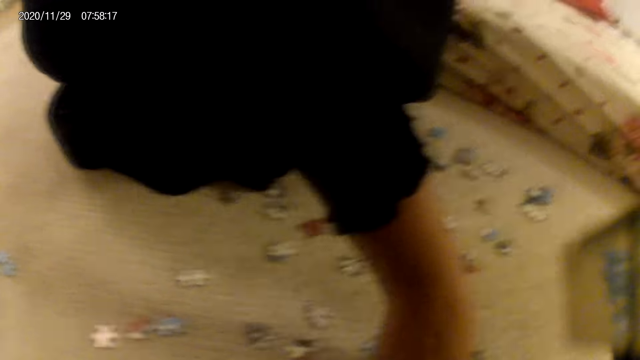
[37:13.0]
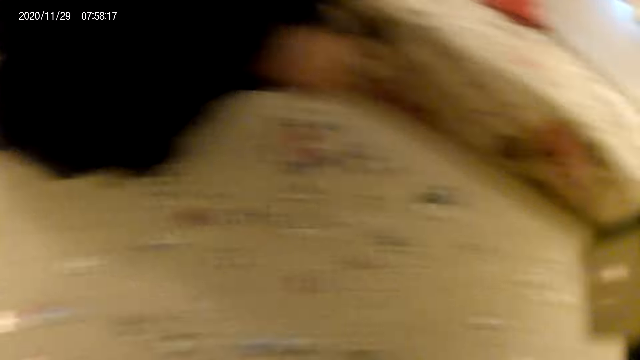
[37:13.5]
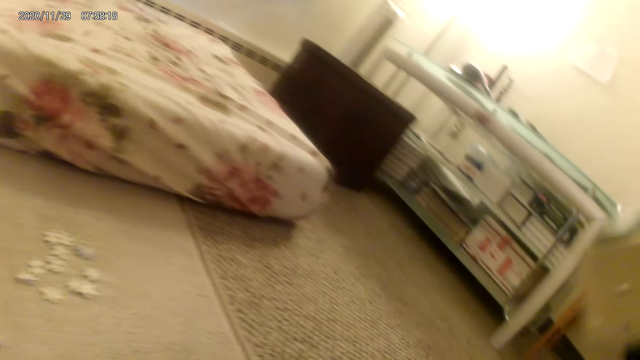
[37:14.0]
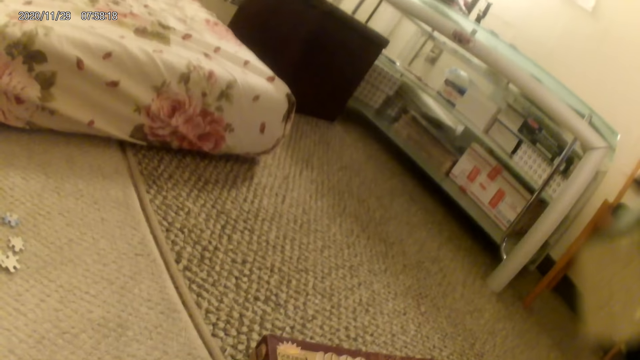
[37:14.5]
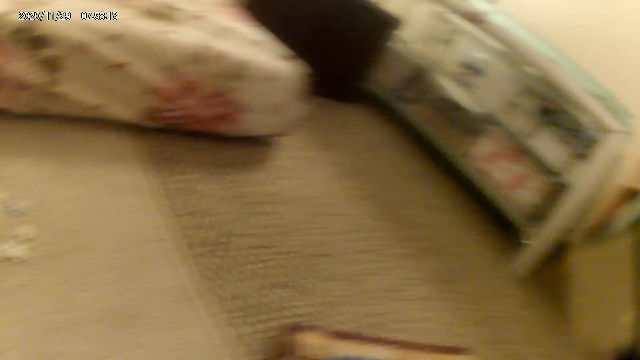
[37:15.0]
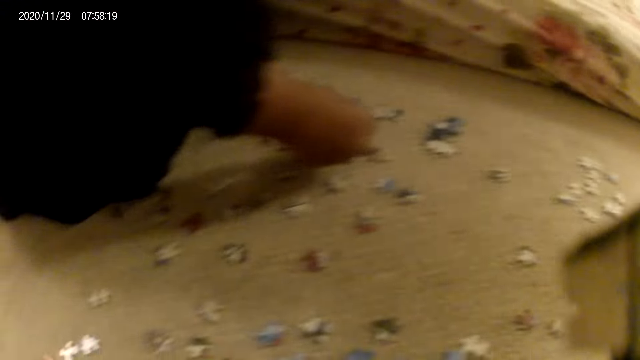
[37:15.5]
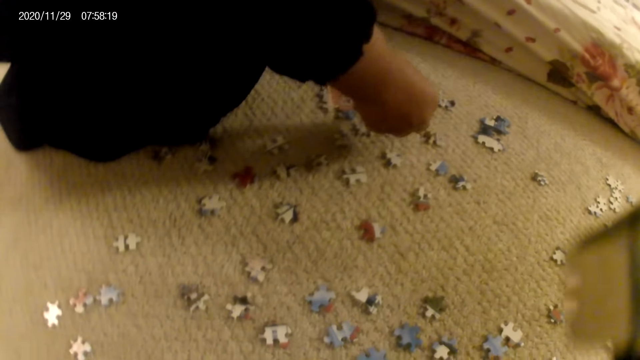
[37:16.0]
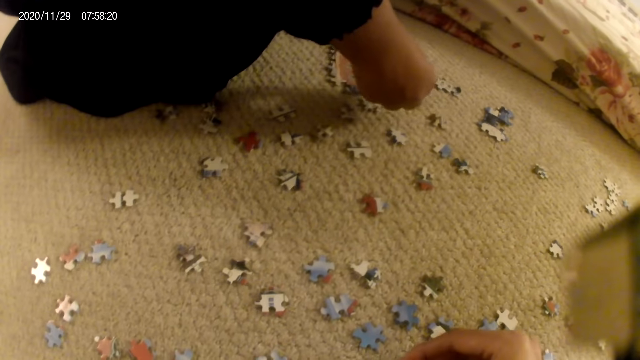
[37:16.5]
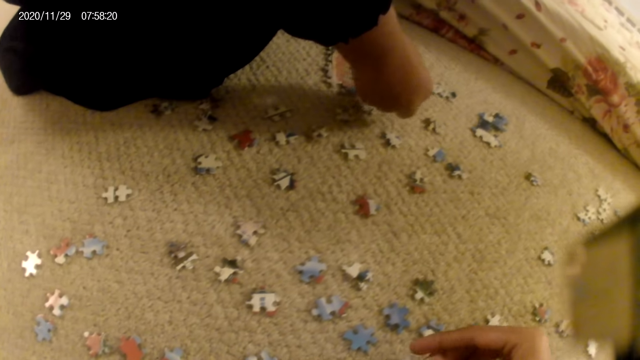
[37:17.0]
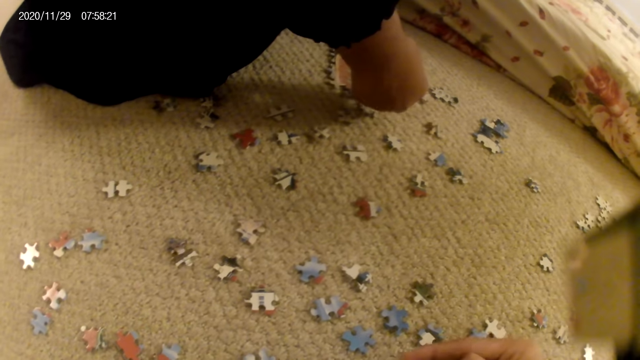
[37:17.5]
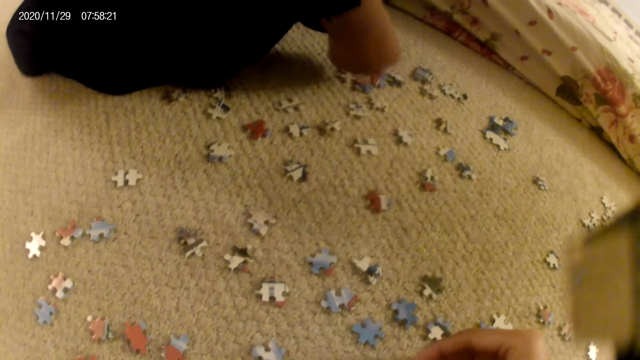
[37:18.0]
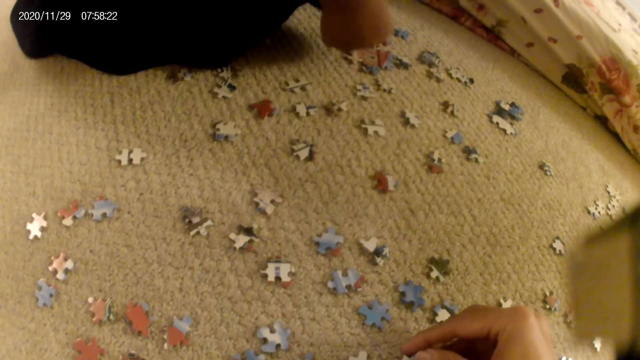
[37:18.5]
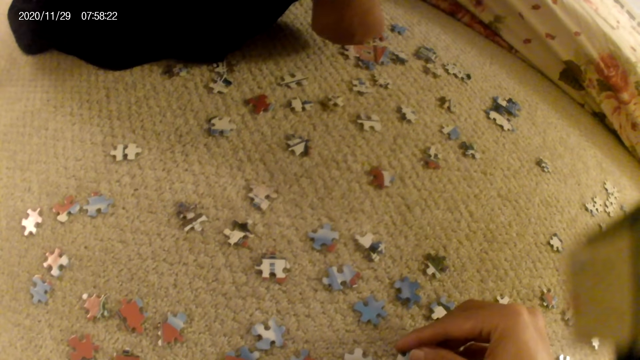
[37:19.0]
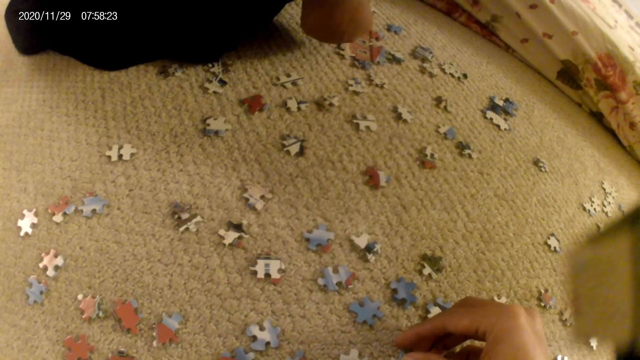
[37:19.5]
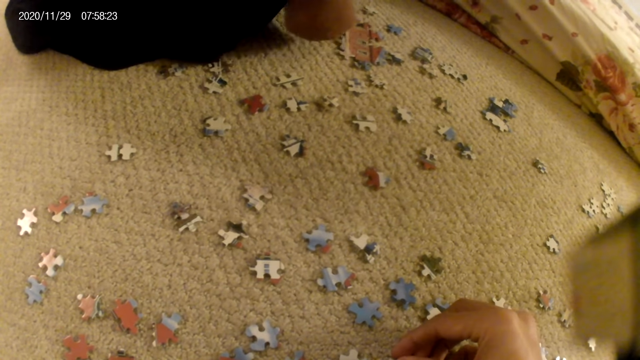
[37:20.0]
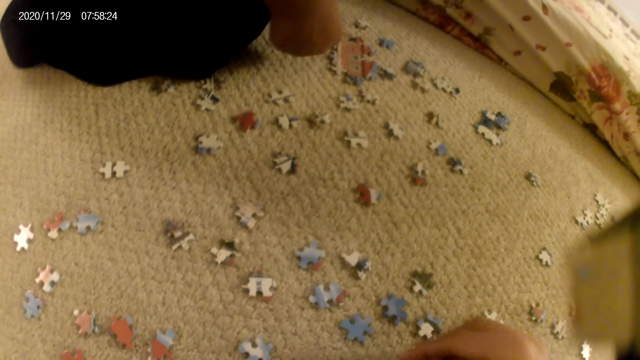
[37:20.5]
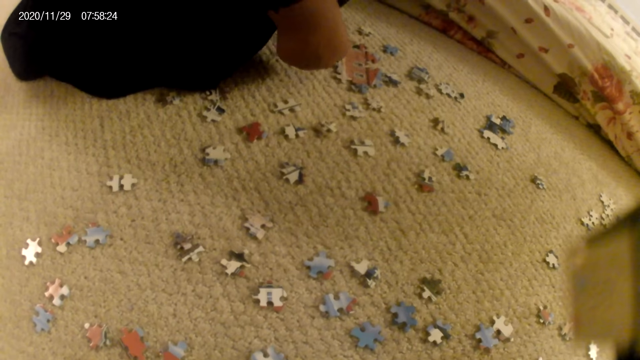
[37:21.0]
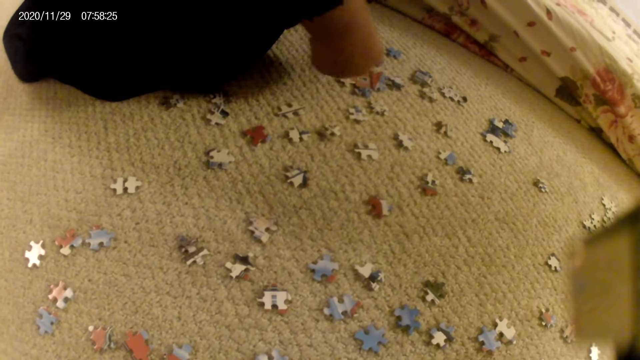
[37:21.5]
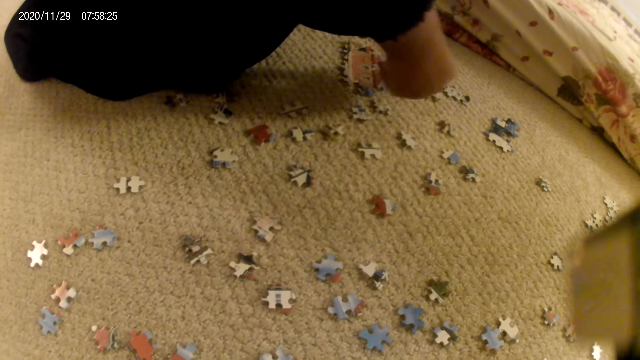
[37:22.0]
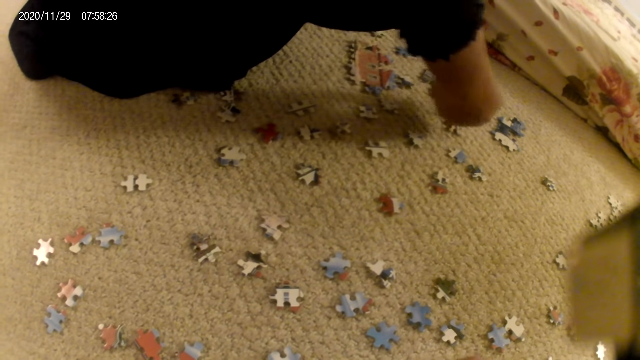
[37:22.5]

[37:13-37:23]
A lady interacts with the camera wearer. The camera wearer talks to the lady. The lady stares at the puzzle piece in the hand. The camera wearer interacts with the lady. They adjust the puzzle piece in the hand and put together the puzzle pieces.

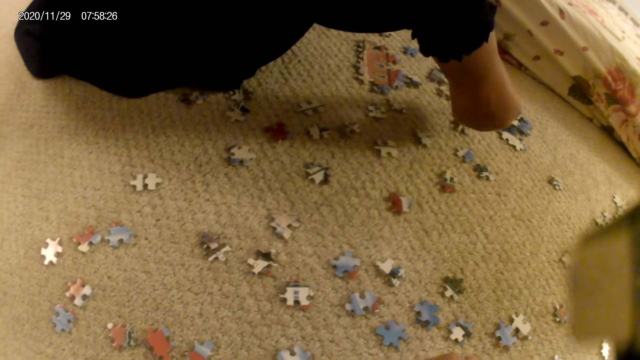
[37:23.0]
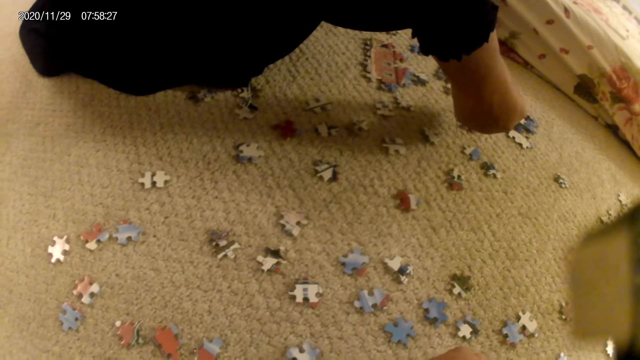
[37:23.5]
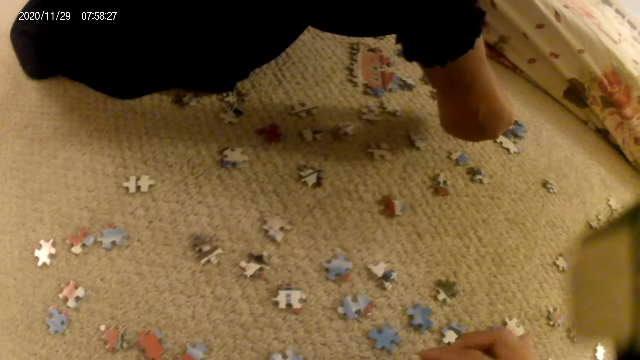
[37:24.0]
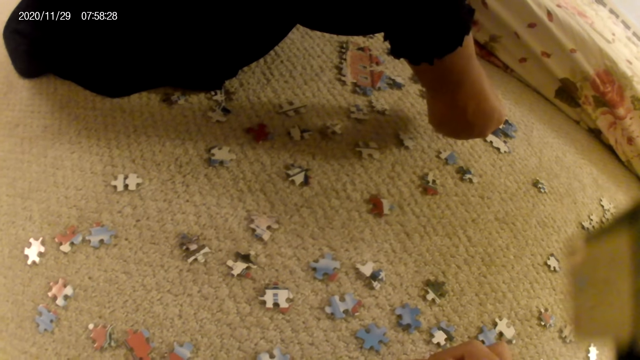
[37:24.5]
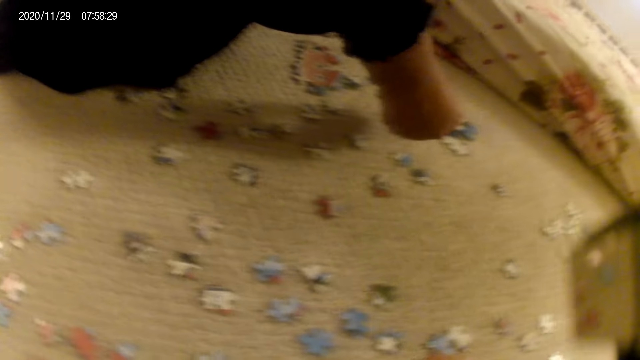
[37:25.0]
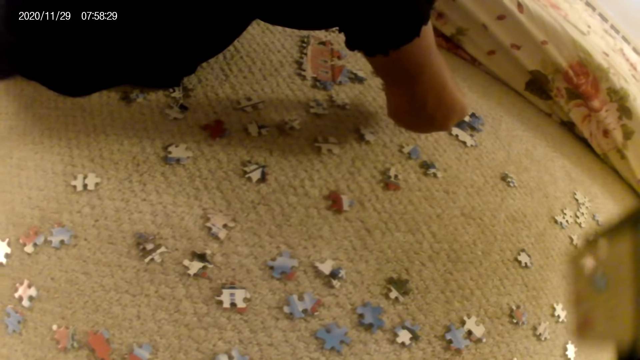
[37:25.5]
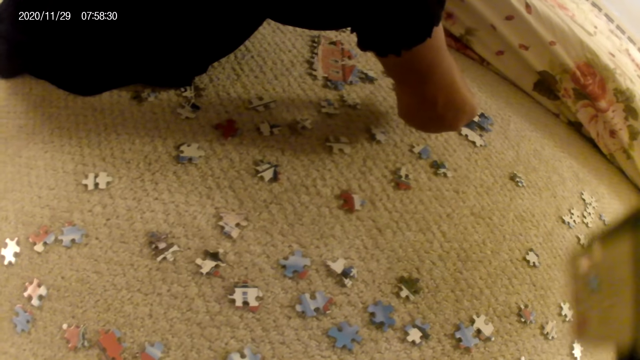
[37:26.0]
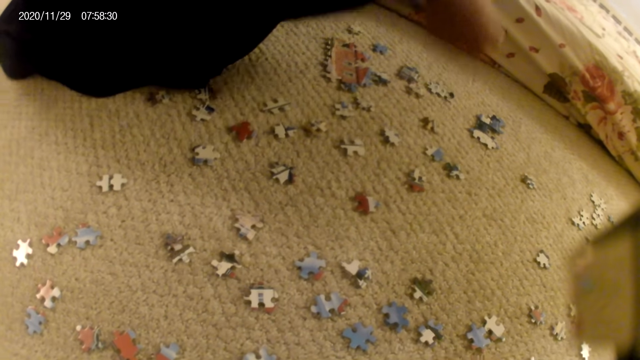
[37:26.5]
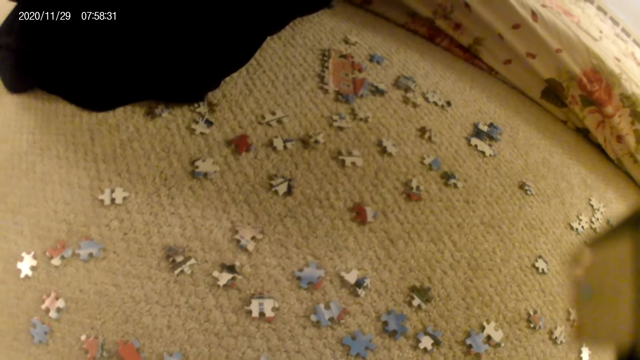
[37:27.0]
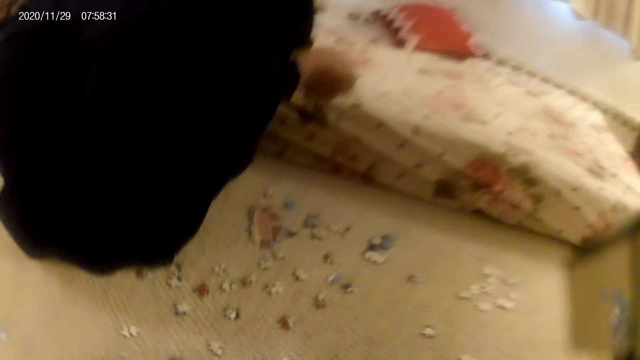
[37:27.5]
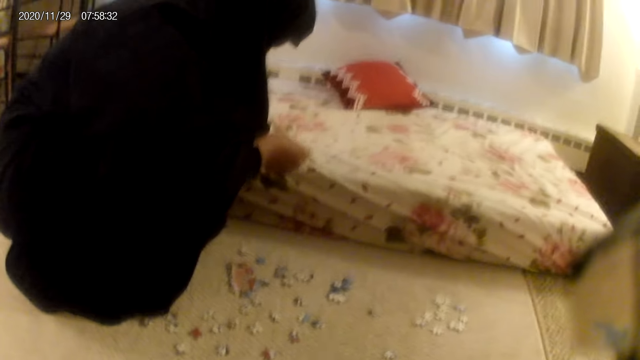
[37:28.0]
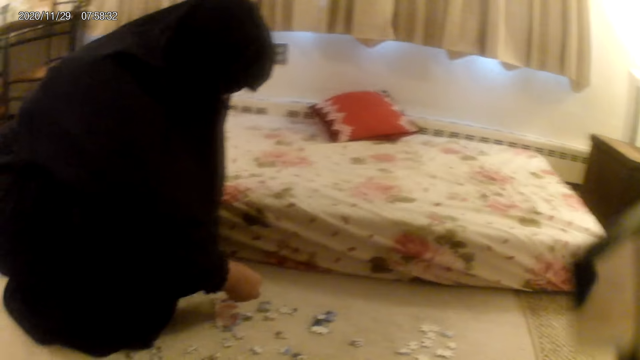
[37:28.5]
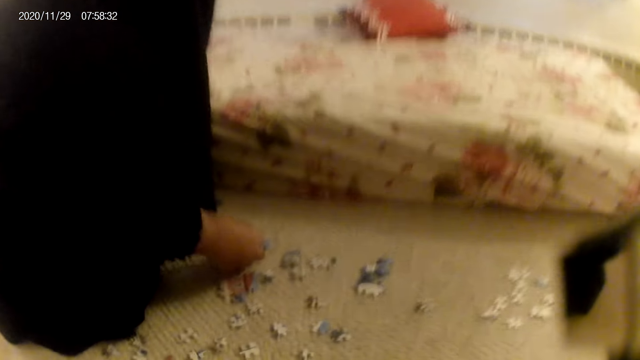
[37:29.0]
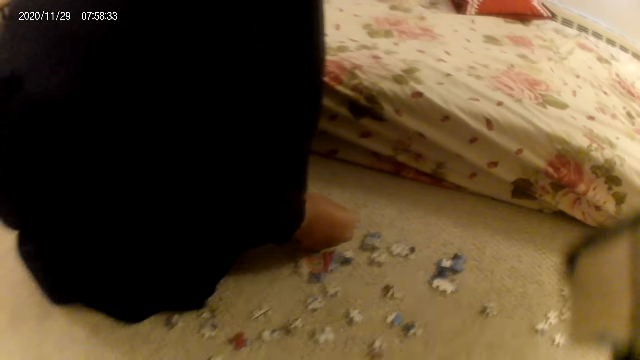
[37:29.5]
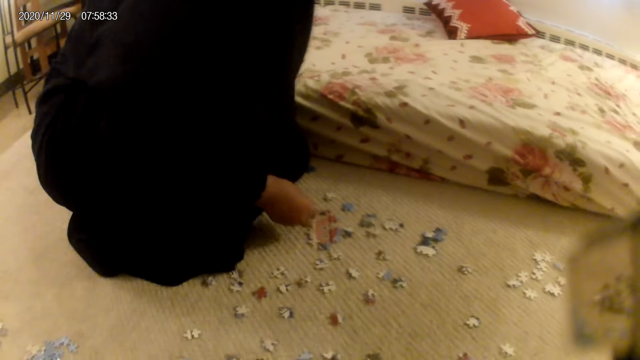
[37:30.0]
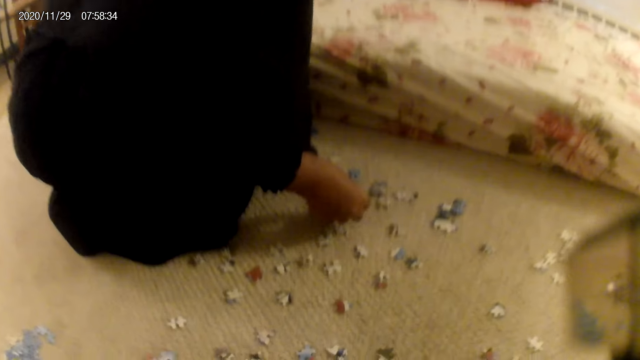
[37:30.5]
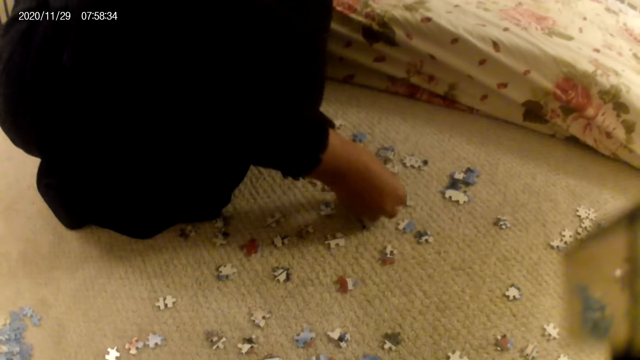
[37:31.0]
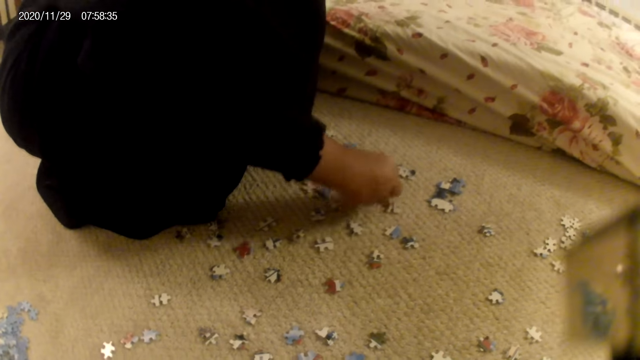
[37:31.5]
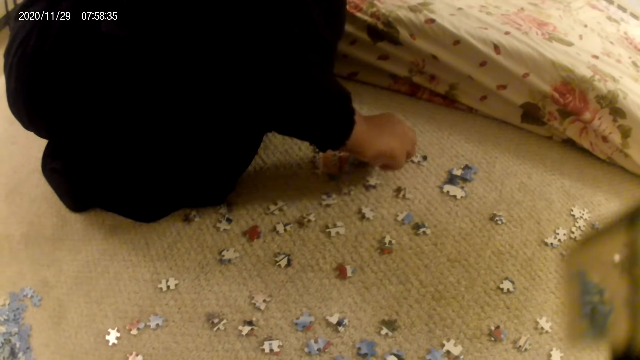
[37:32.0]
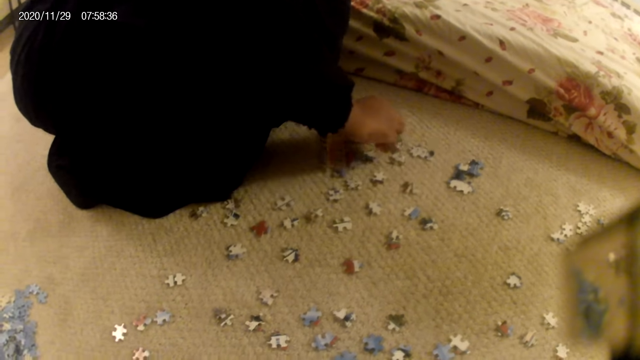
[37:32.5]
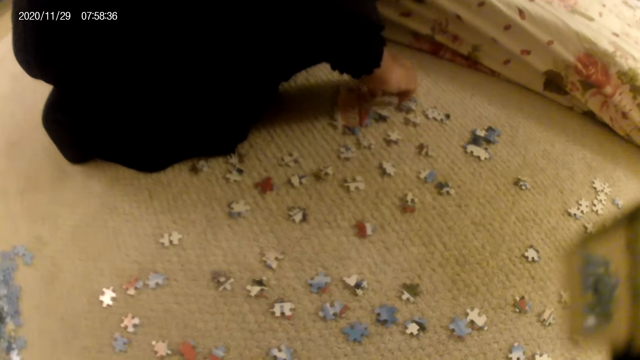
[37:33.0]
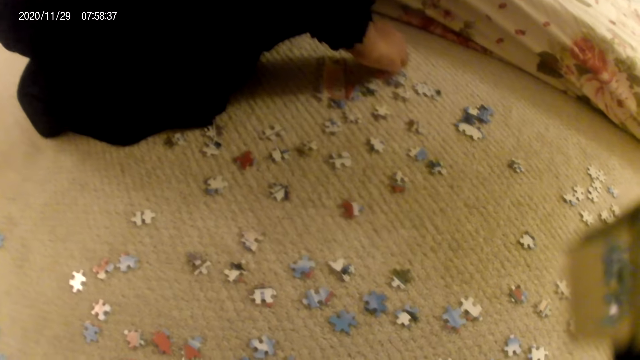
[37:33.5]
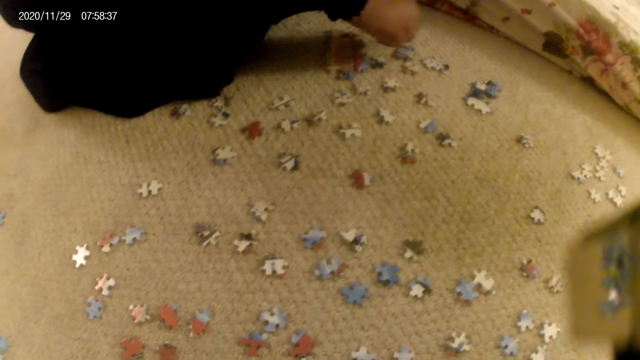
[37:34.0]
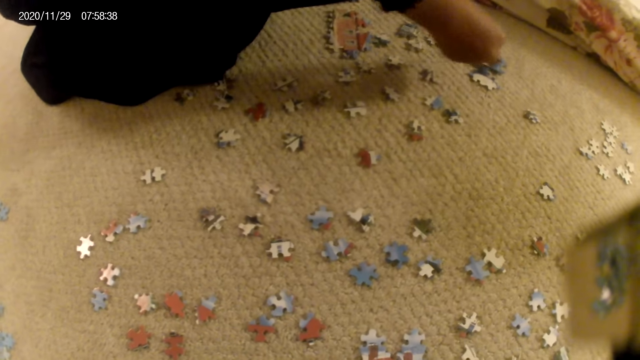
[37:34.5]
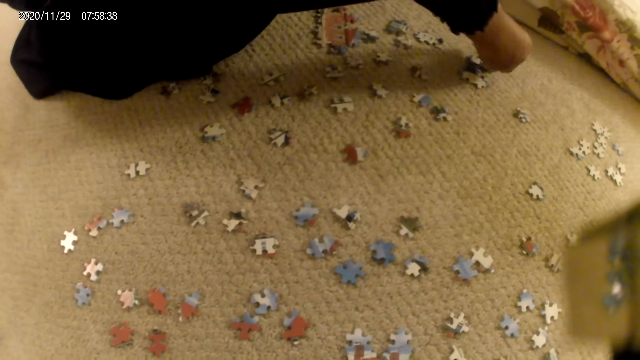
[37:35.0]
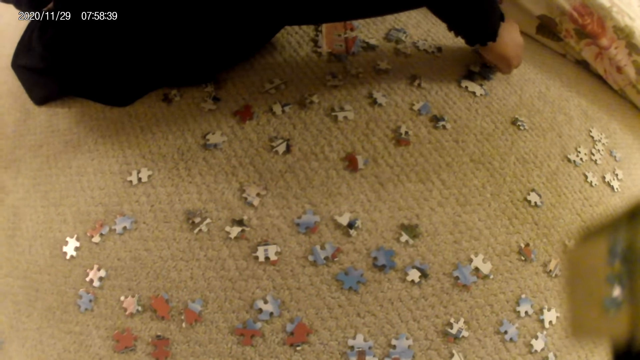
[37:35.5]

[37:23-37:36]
The camera wearer interacts with a lady. The lady connects the puzzle. The lady places the puzzle piece on the floor. The camera wearer stares at the puzzle pieces on the floor. The lady picks up the puzzle piece and places the puzzle piece on the floor.
